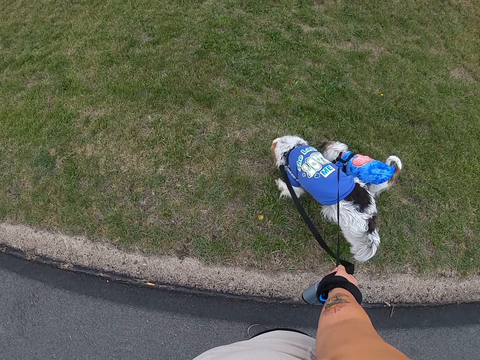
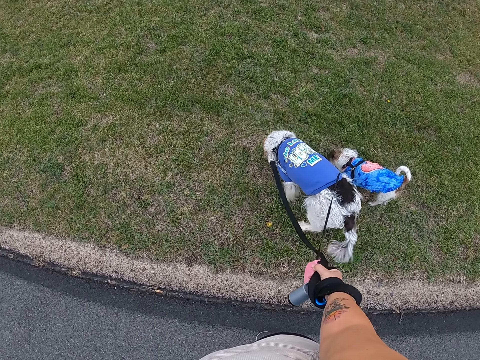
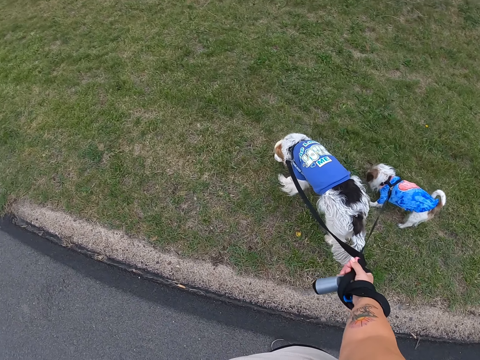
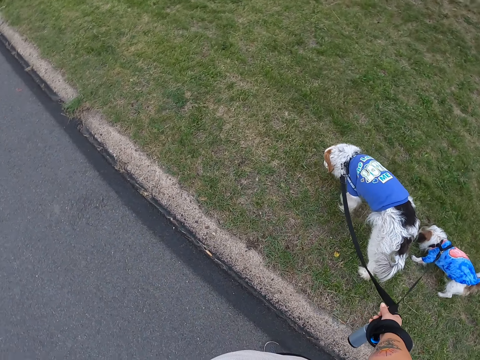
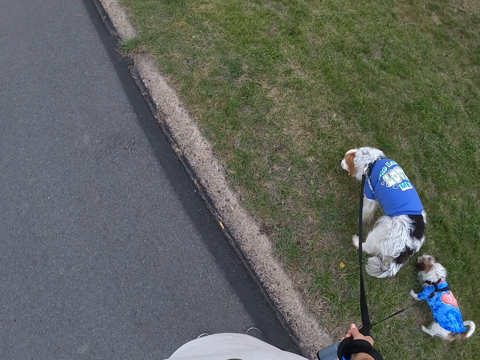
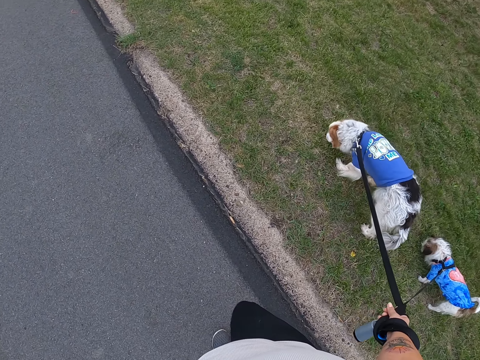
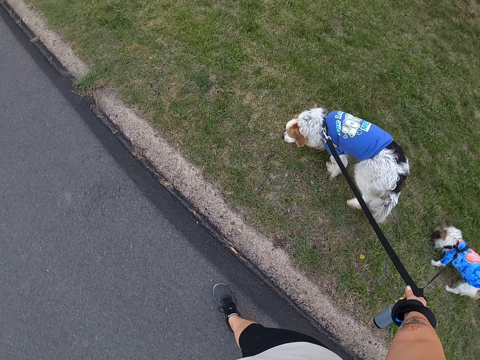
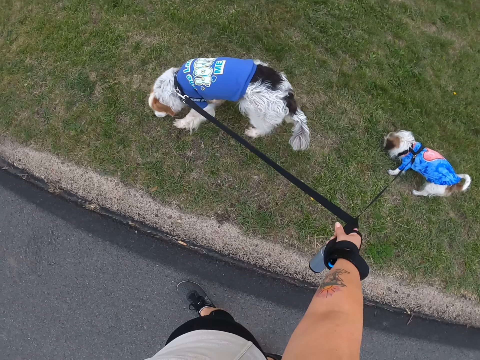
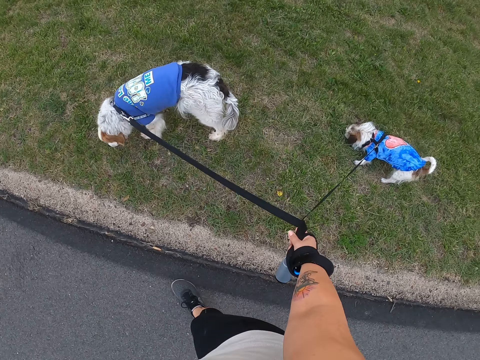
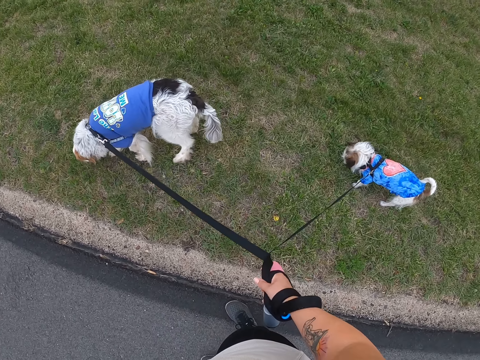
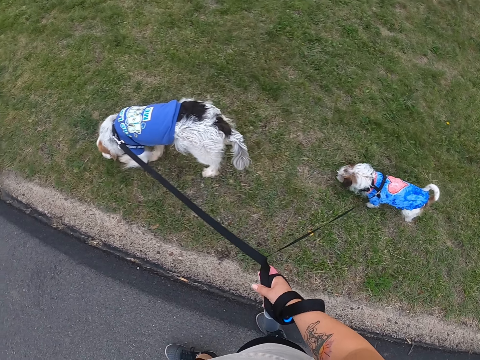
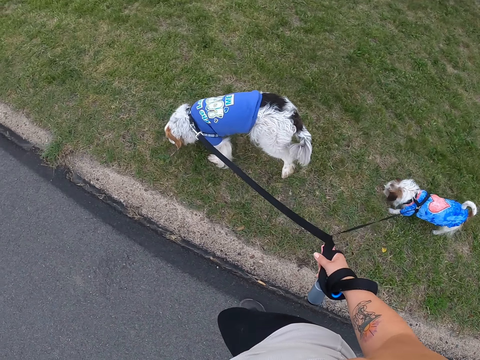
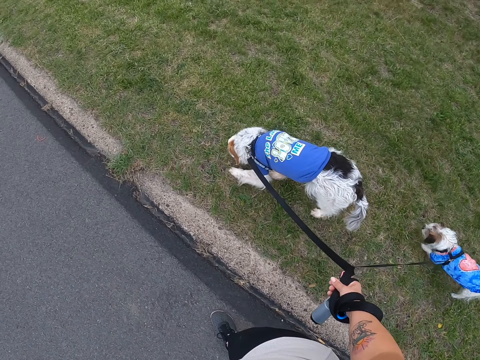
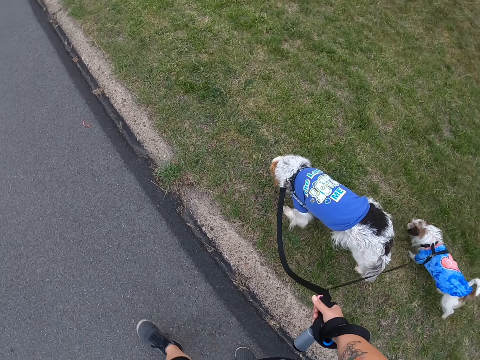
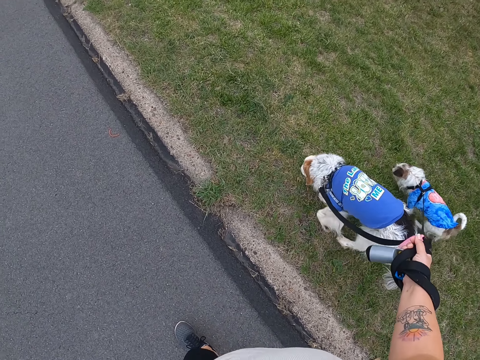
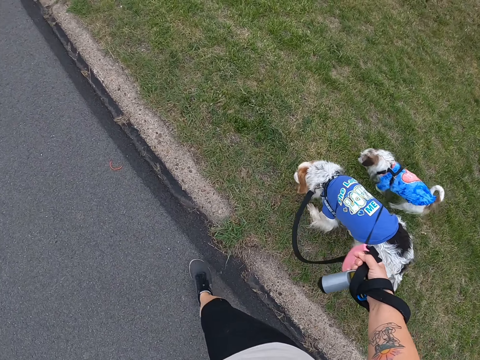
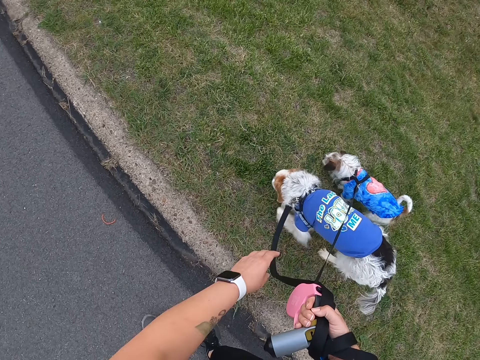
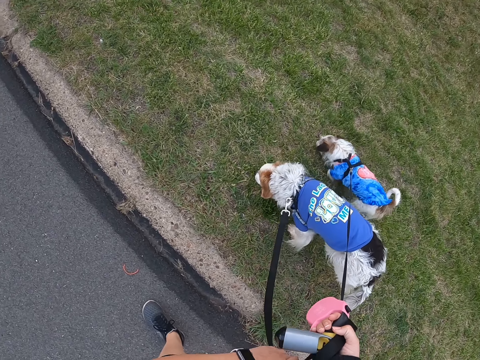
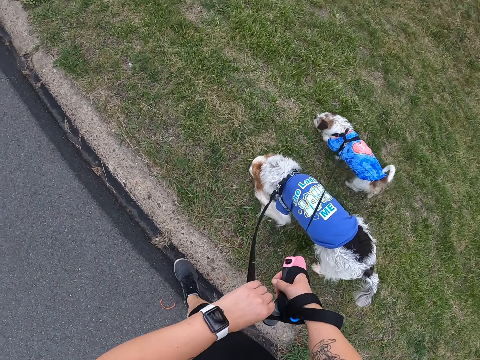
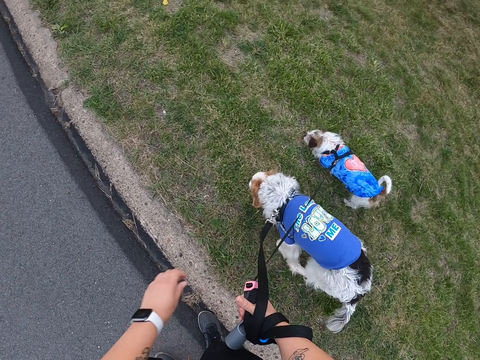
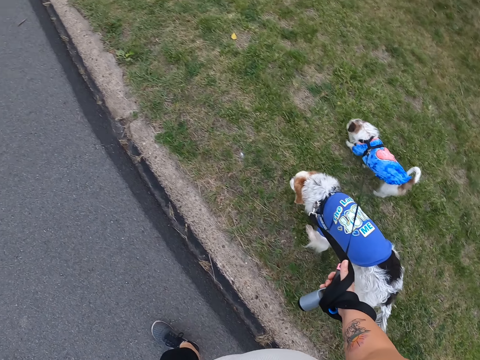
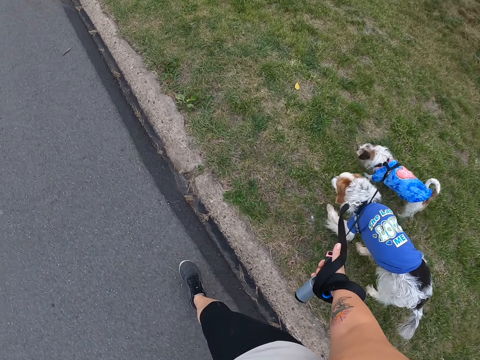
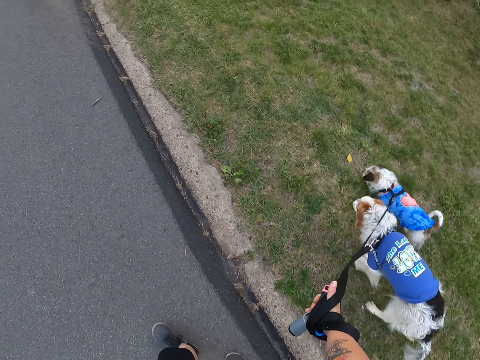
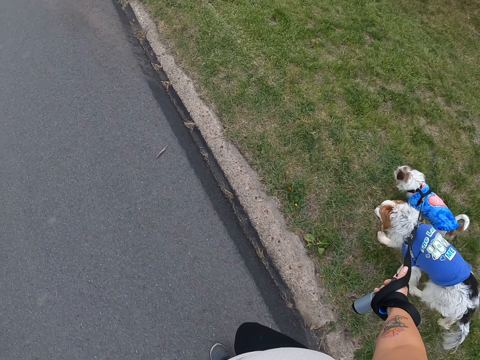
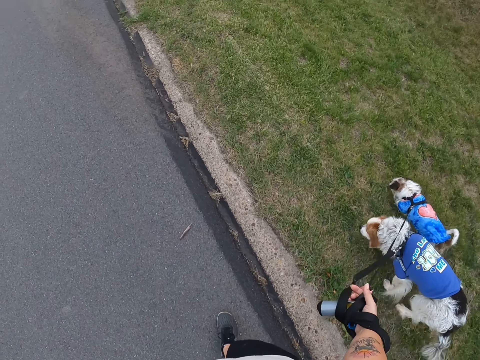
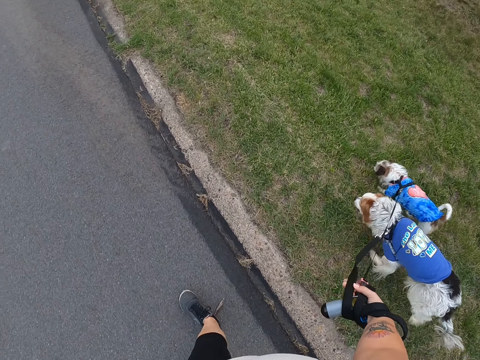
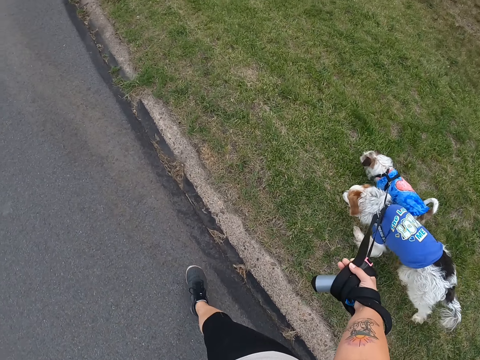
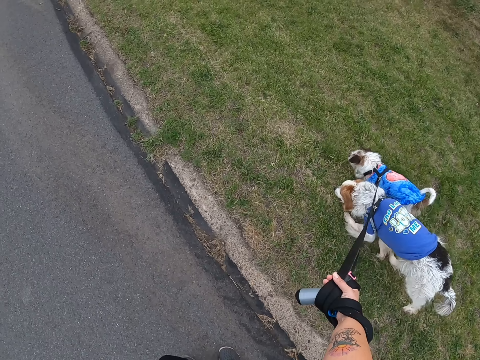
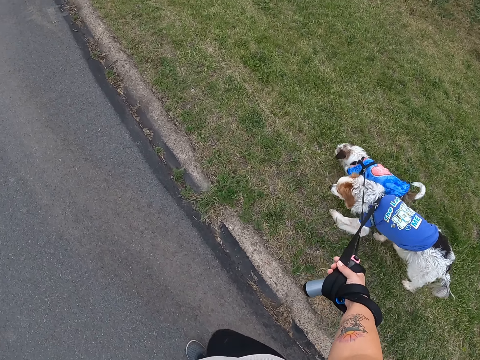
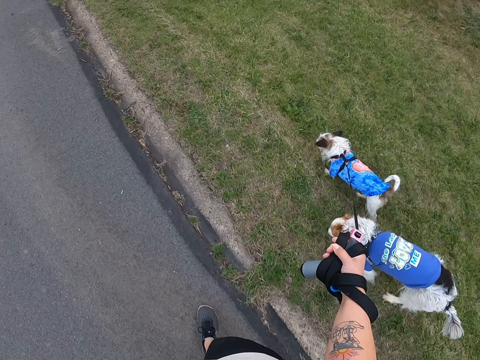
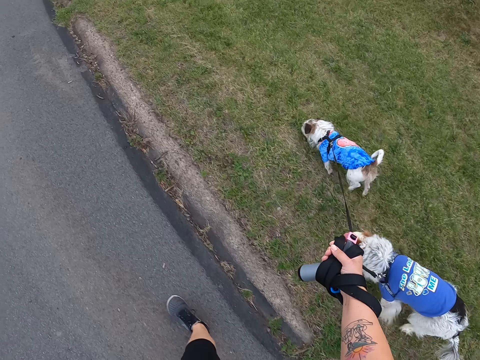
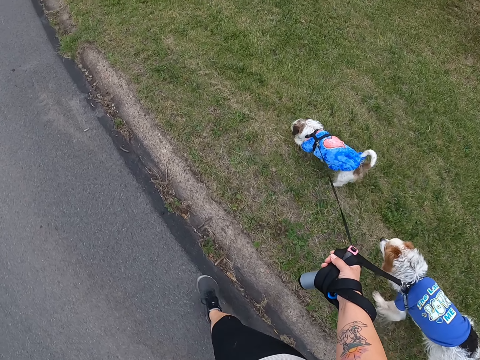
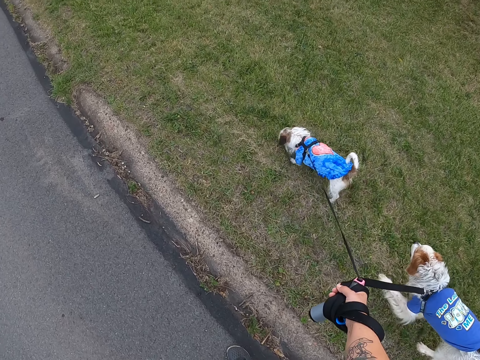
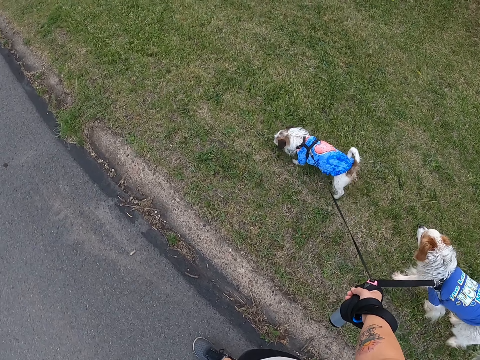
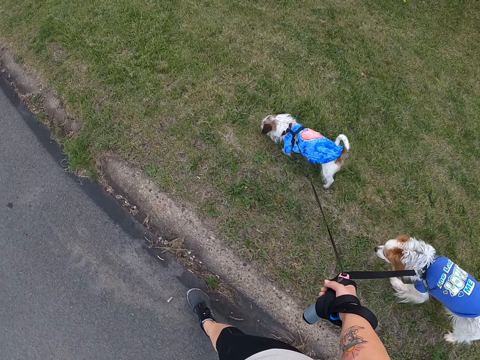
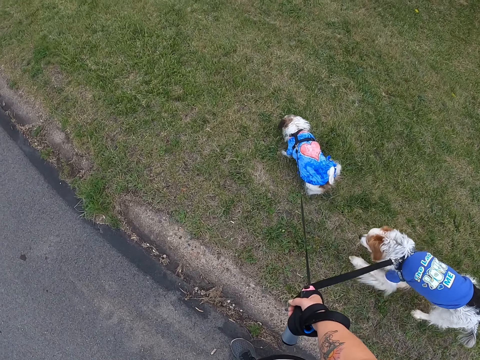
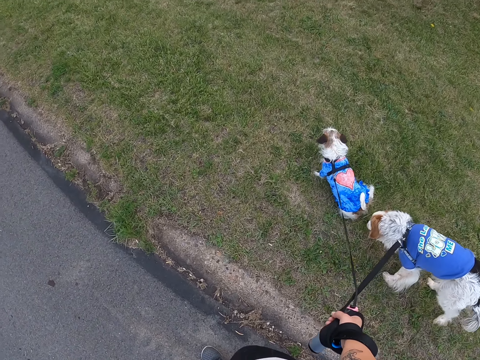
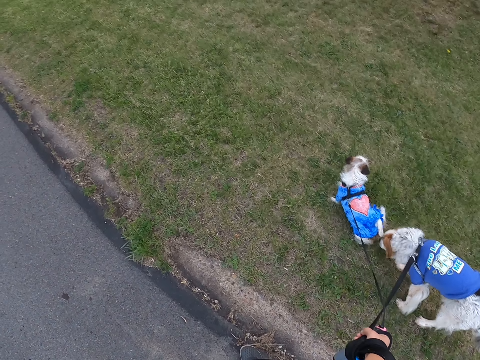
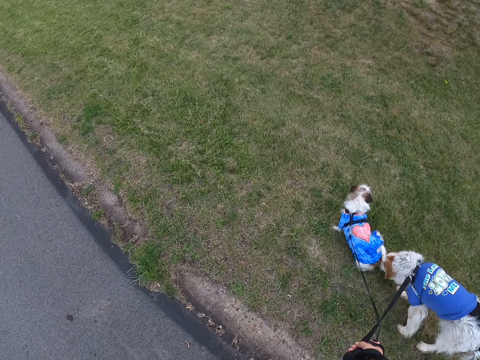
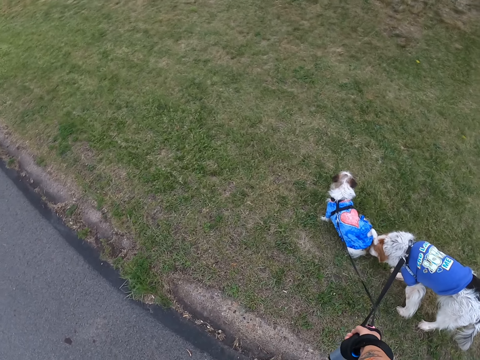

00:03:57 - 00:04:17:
The camera wearer stands on the road. She walks on the road, pulls the leash and rolls the leash around her hand. She walks on the road. She stands on the road.

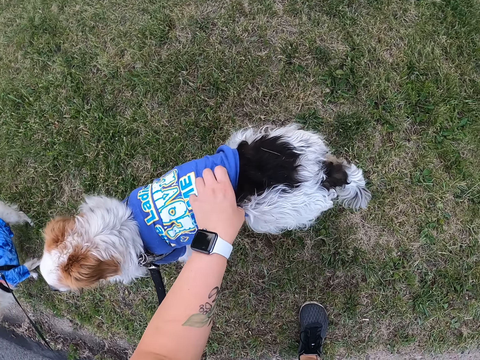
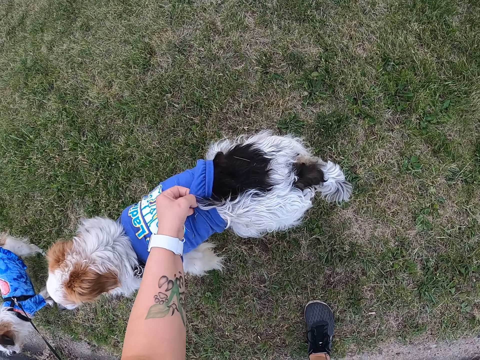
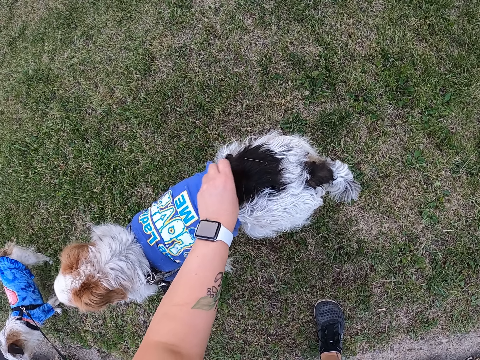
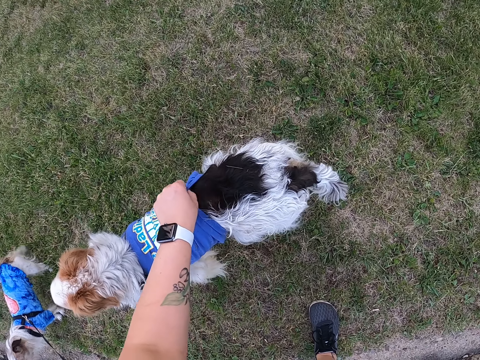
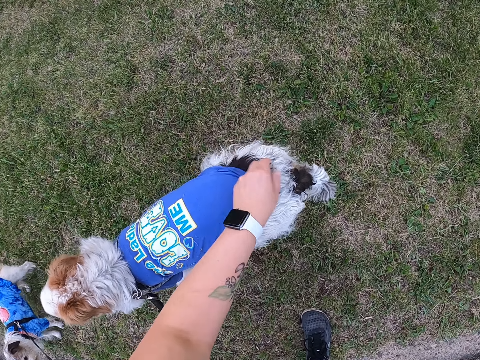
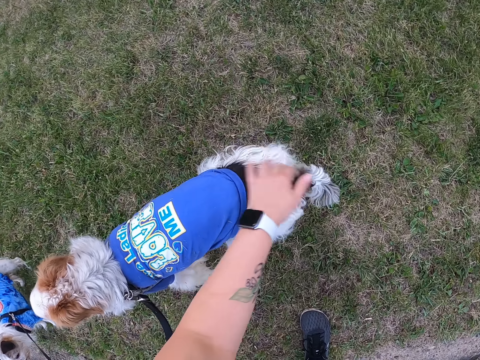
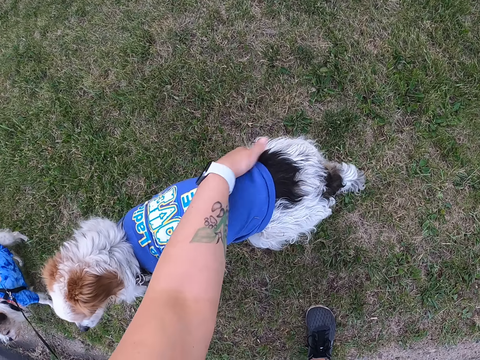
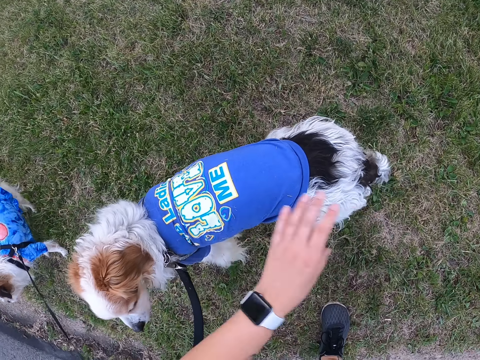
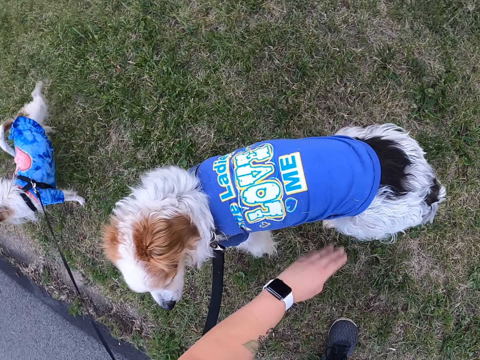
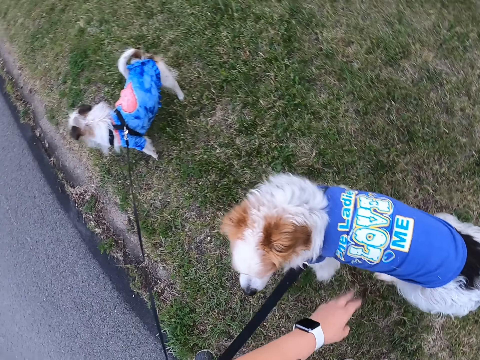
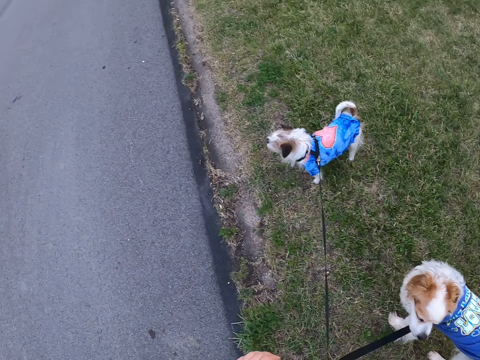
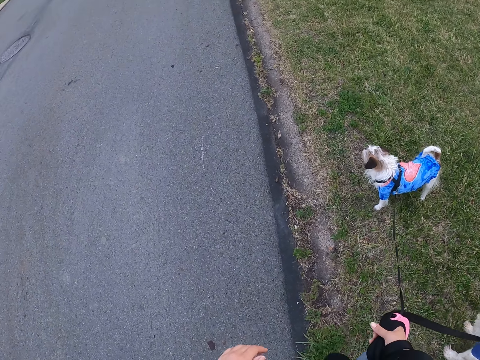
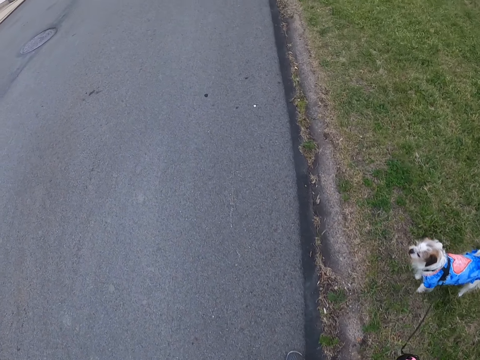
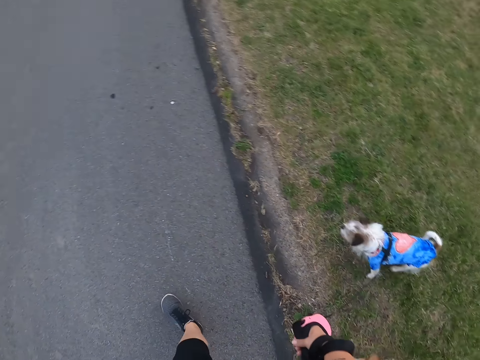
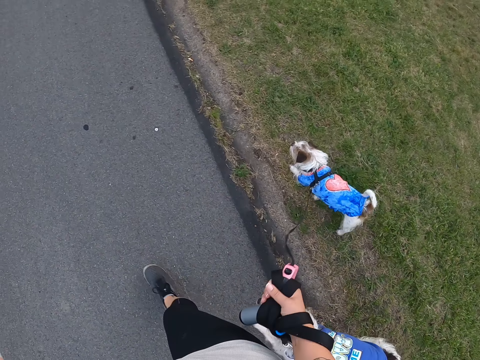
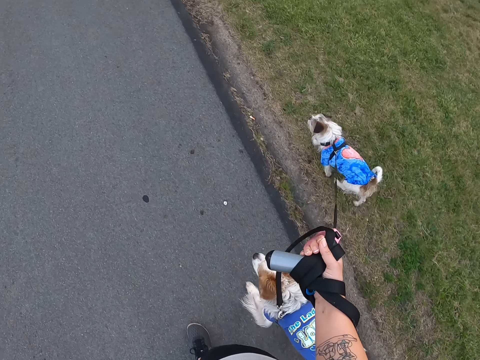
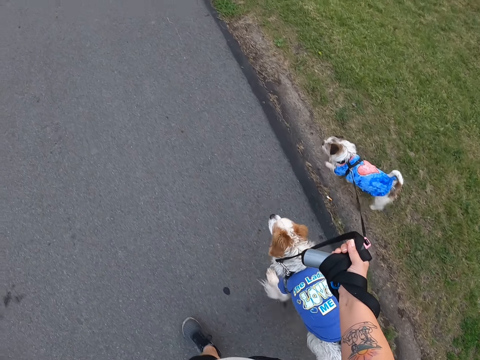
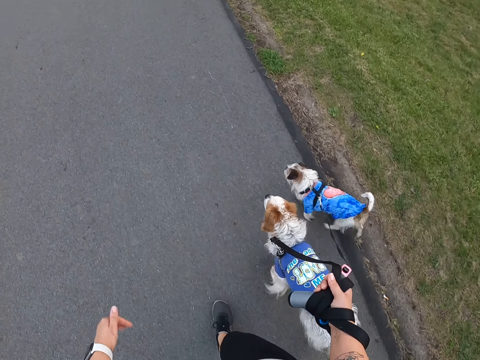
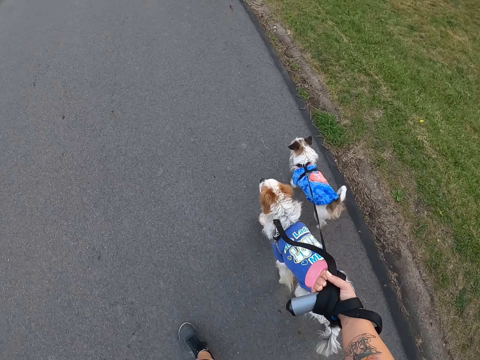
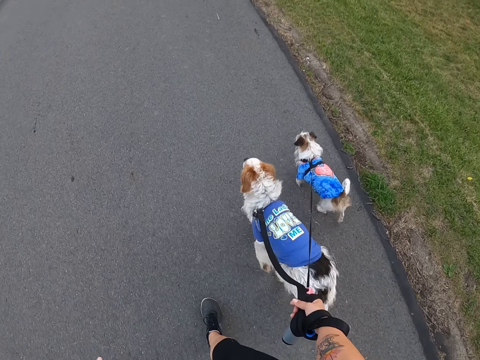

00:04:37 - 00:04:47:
The camera wearer straightens the dog coat. She clears the dog coat with her hand. She walks on the road. She walks the dogs on the road.
